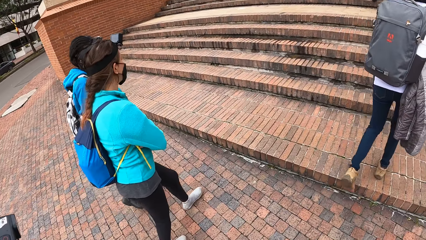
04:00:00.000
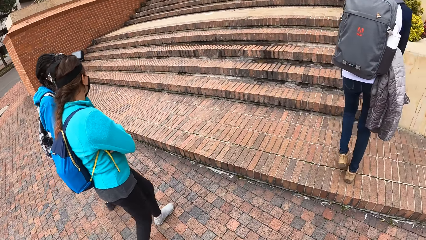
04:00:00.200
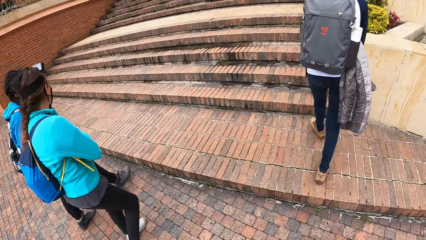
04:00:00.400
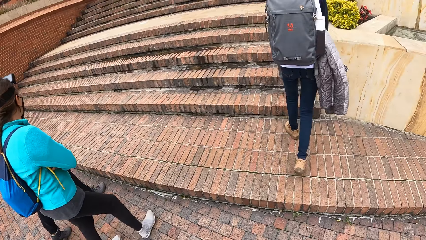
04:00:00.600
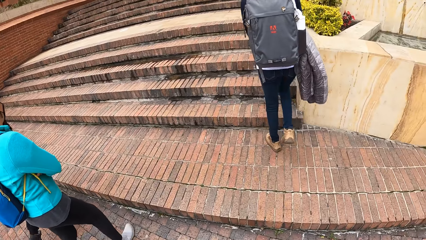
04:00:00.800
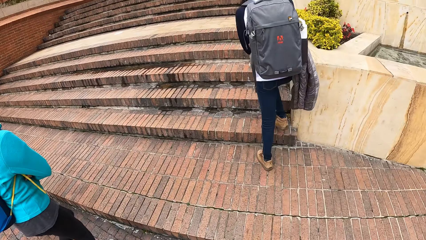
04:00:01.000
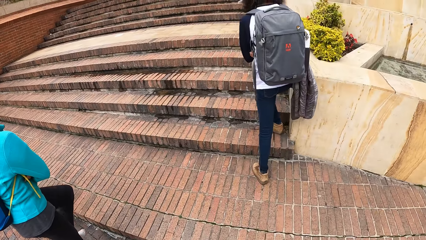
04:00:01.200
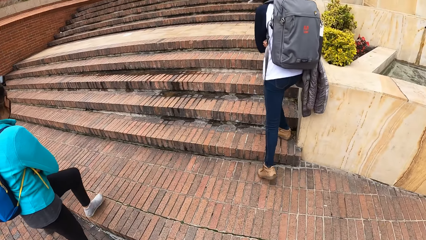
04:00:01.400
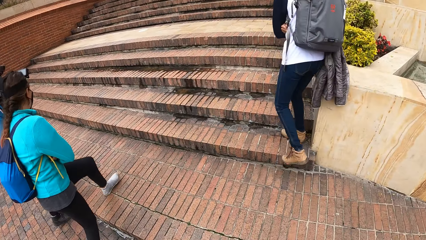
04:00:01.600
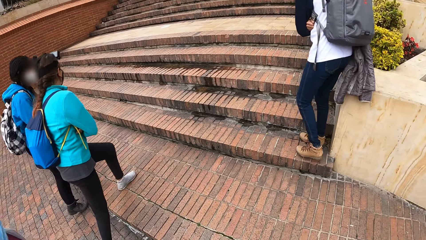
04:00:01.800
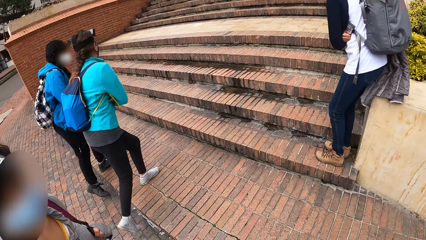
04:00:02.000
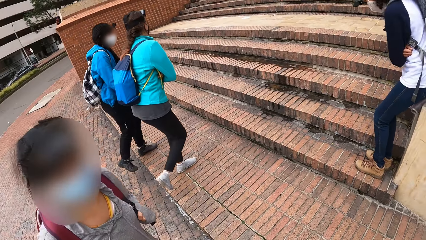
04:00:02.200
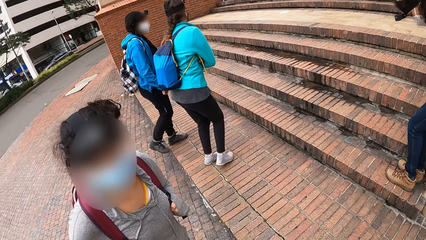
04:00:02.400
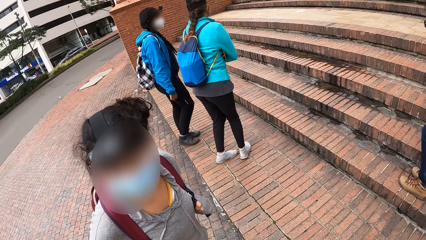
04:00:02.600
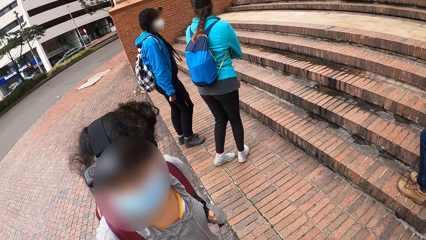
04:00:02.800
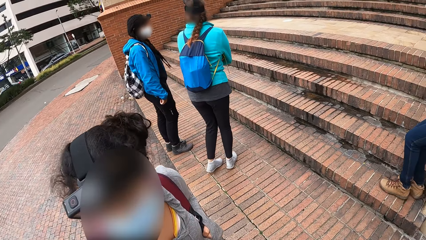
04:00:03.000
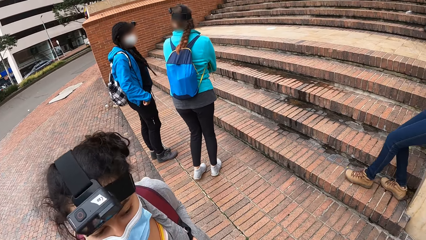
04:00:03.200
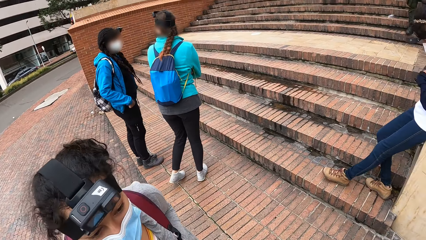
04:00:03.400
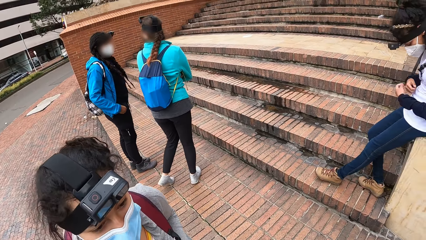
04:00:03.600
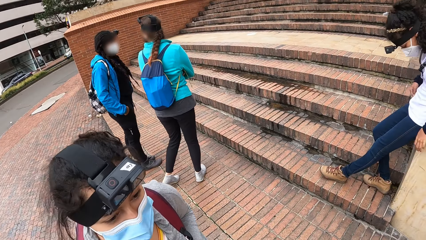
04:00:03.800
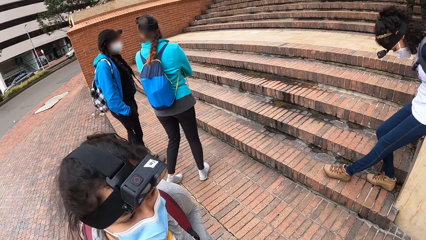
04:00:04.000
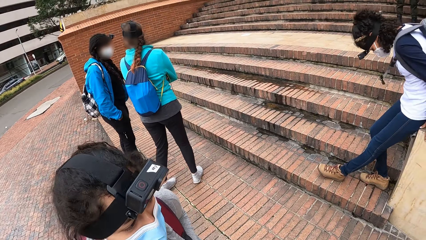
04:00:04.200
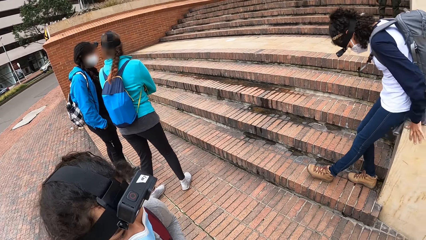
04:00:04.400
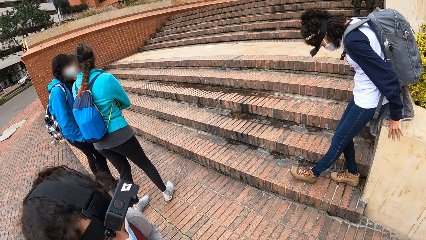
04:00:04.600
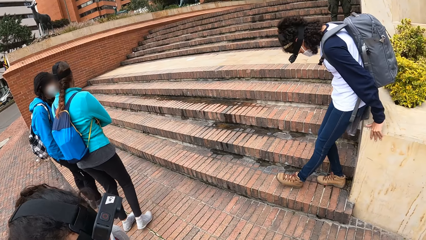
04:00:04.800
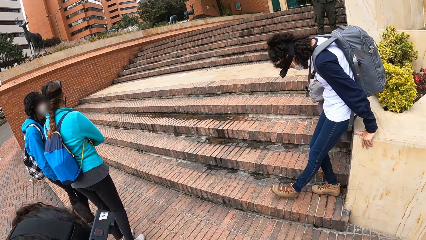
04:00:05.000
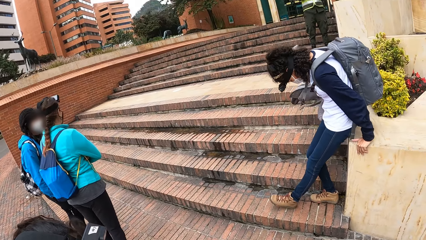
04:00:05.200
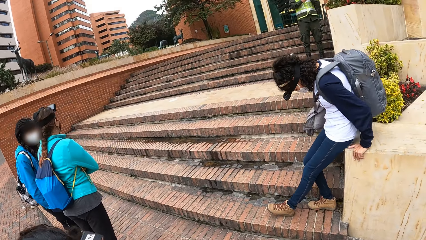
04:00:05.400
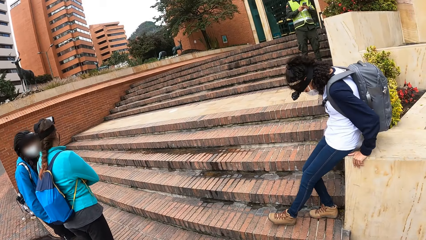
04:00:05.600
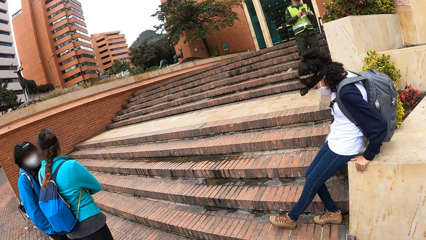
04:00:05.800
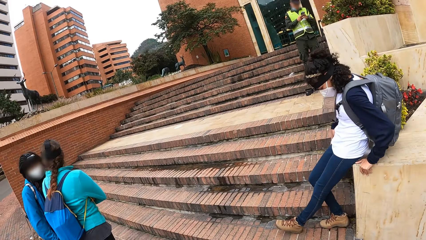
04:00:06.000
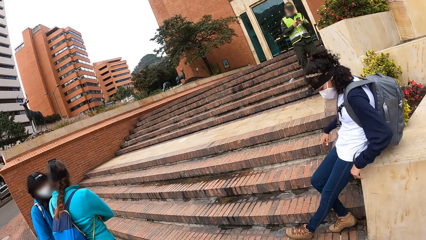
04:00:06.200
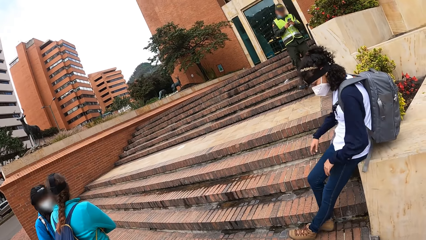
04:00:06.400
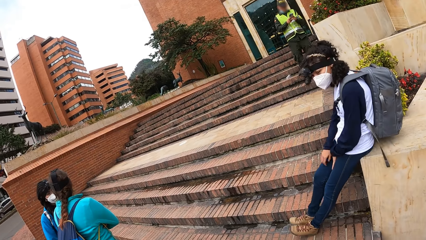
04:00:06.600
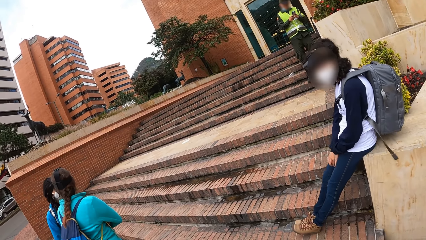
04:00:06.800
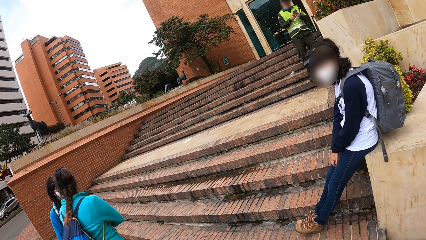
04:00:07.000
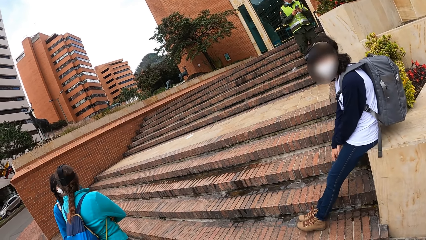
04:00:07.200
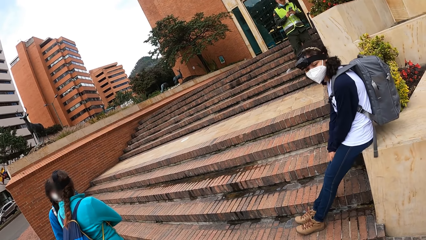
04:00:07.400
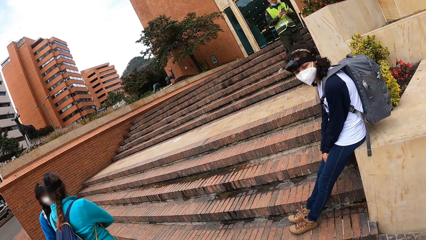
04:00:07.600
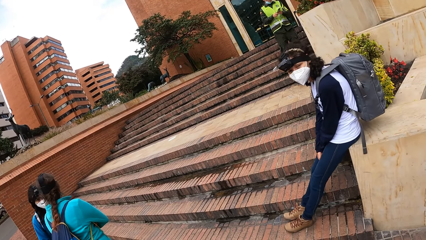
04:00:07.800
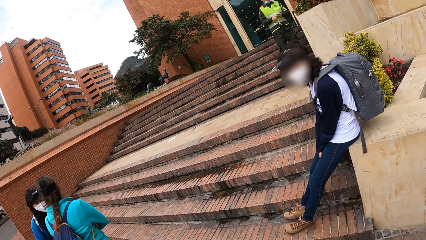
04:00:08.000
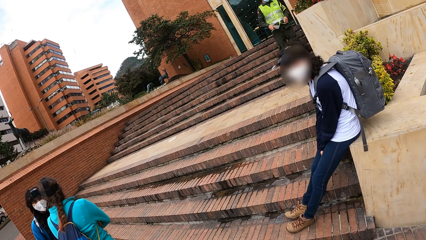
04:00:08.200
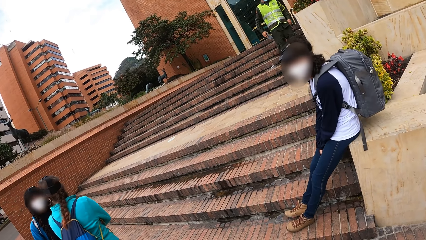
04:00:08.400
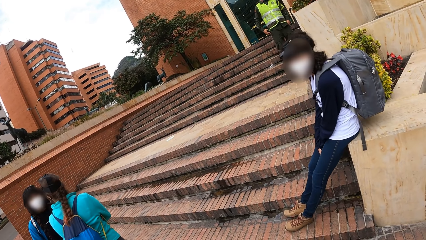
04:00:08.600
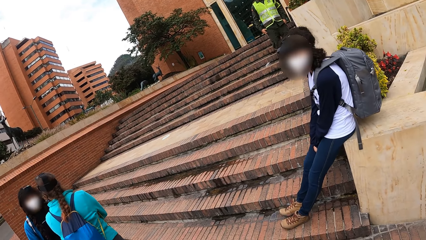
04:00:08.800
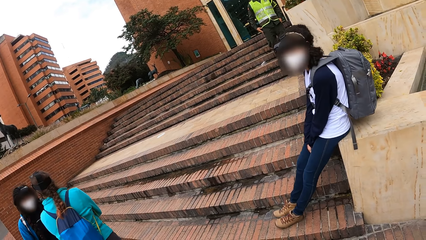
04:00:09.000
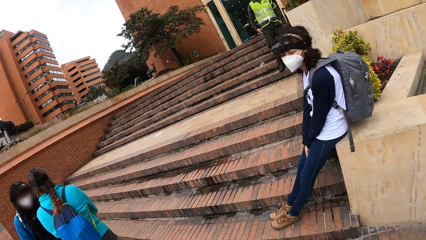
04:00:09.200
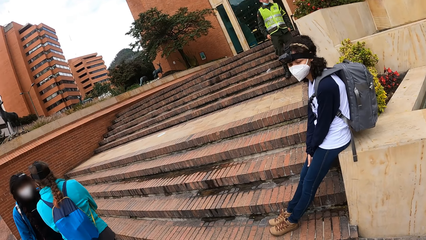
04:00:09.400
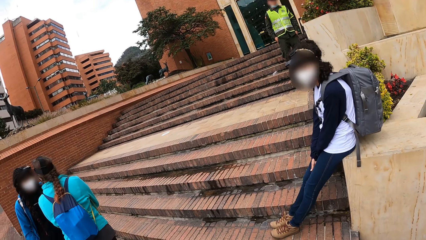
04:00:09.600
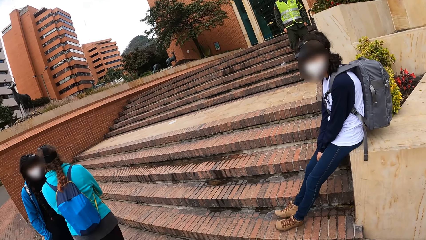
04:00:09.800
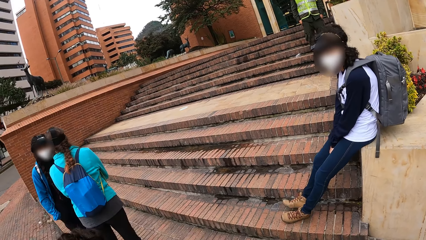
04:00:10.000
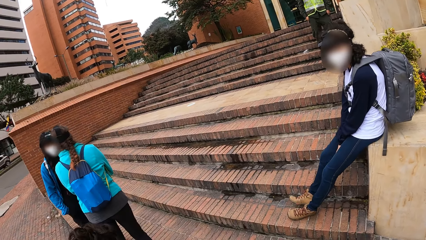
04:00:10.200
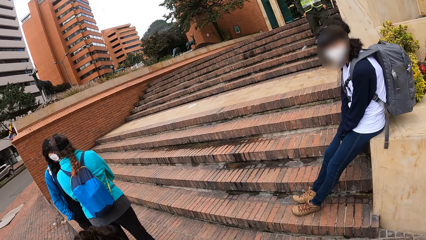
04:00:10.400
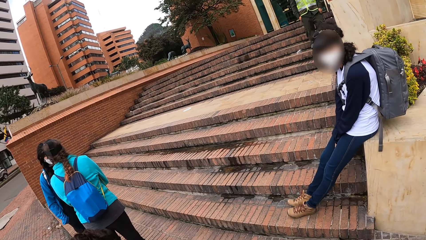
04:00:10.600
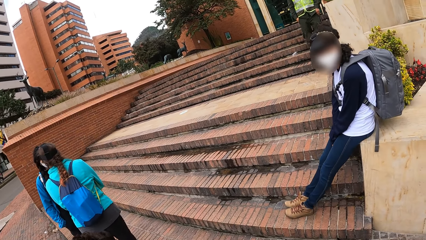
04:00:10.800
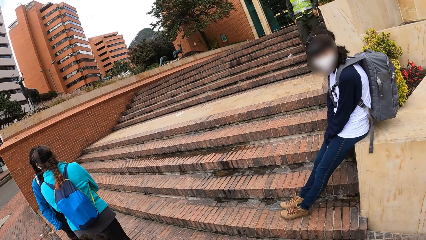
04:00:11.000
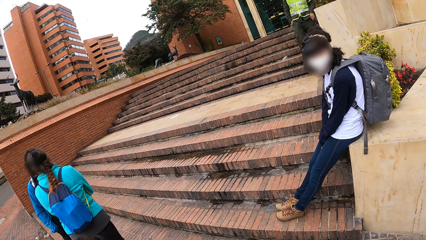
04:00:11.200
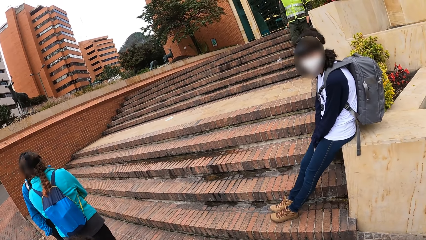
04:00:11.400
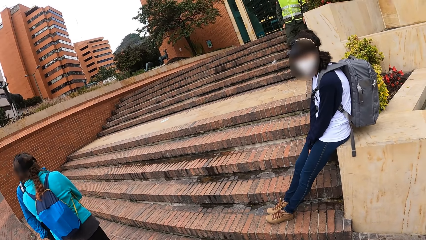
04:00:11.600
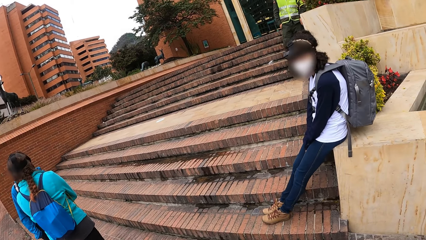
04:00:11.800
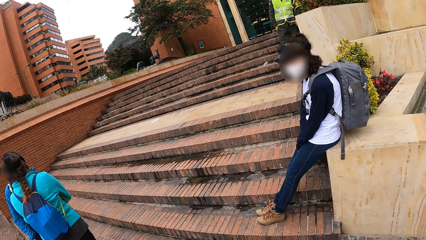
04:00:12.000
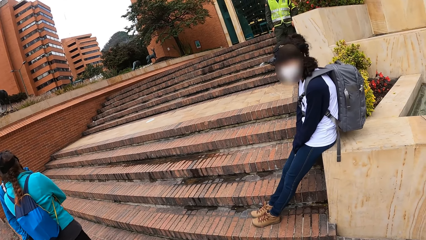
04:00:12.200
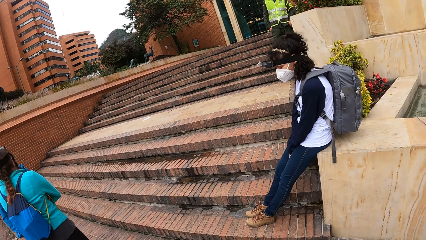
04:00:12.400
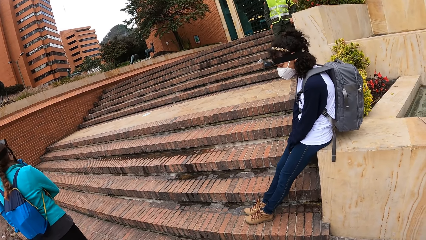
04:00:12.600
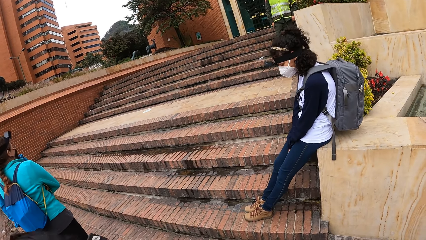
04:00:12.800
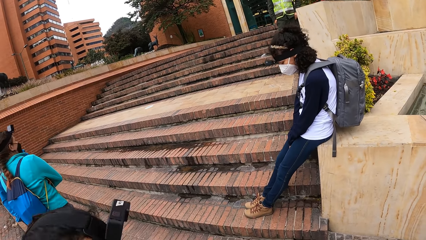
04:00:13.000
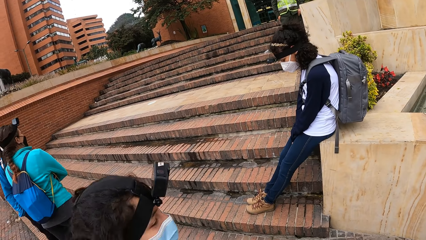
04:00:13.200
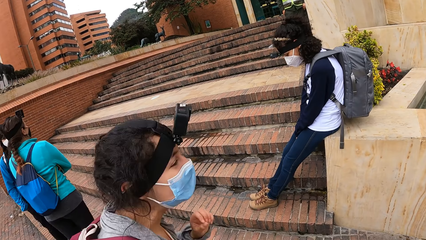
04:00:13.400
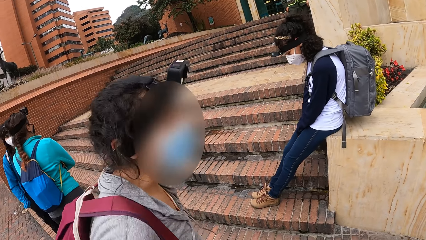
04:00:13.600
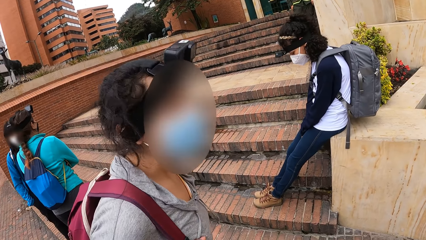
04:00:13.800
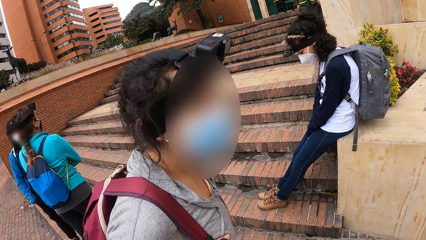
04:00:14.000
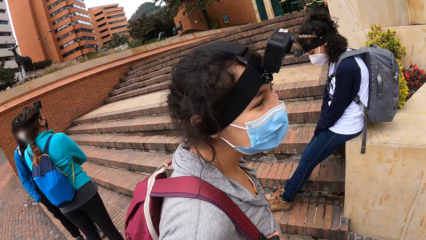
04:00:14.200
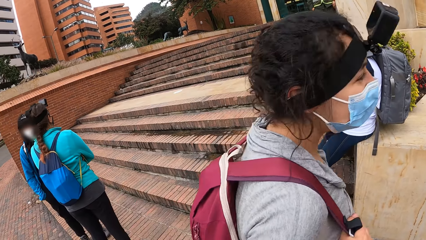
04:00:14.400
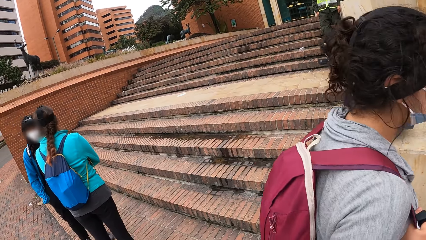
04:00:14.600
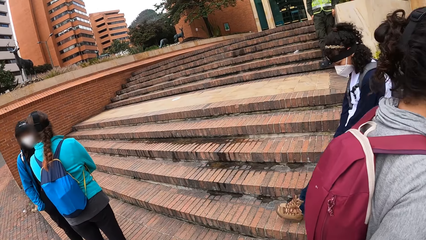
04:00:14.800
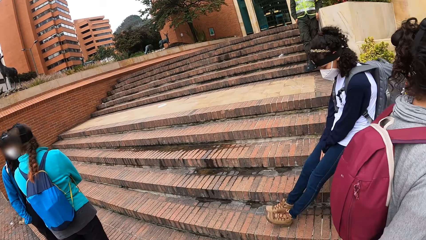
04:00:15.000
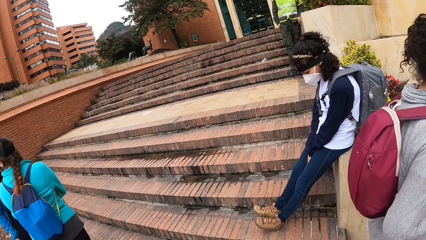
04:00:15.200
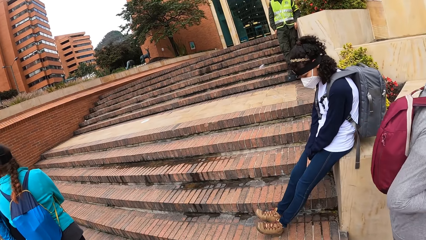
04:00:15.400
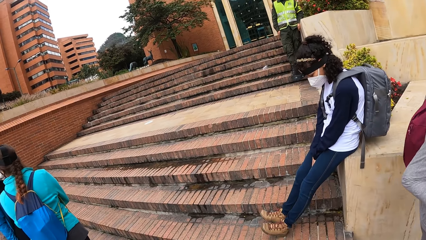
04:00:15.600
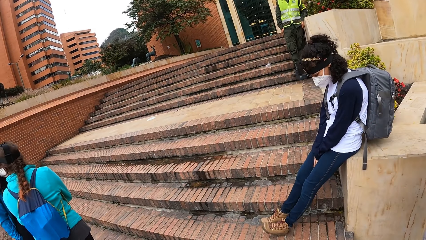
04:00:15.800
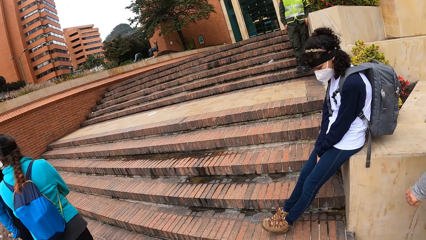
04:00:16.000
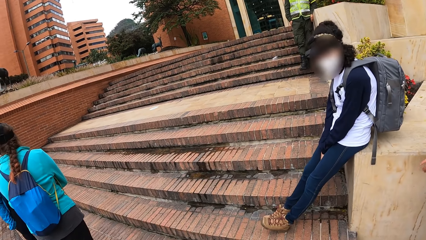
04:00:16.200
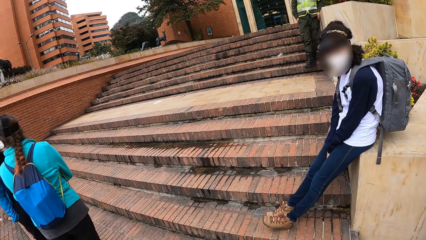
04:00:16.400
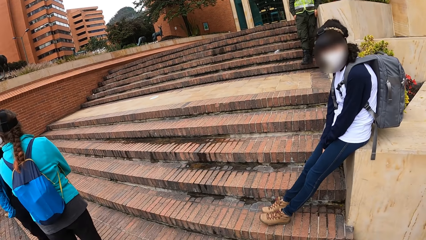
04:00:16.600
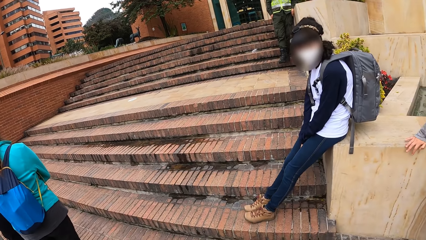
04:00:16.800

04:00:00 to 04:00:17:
A woman sits by a wall on a stairway. The camera wearer waits by the stairway with the group of people. They converse with colleagues.
